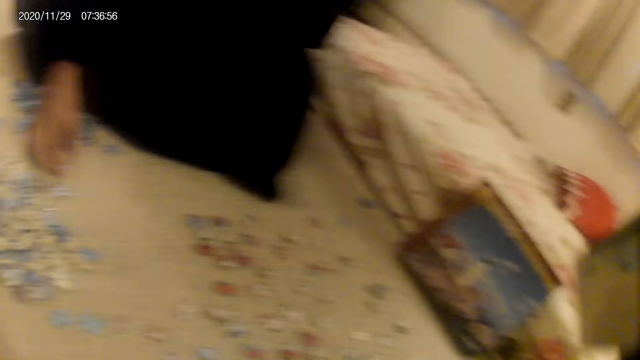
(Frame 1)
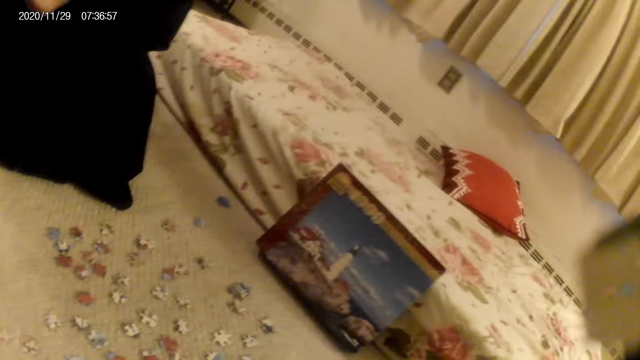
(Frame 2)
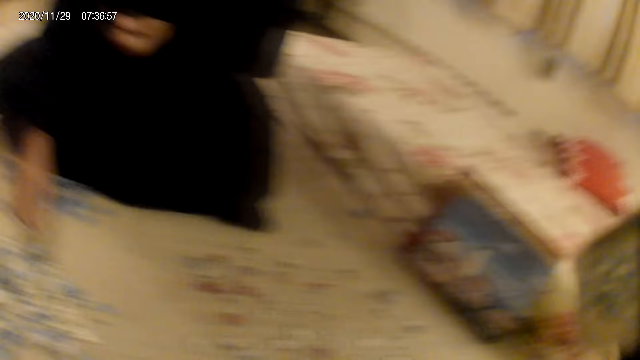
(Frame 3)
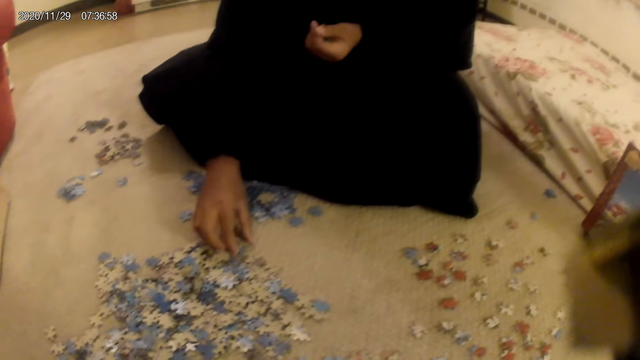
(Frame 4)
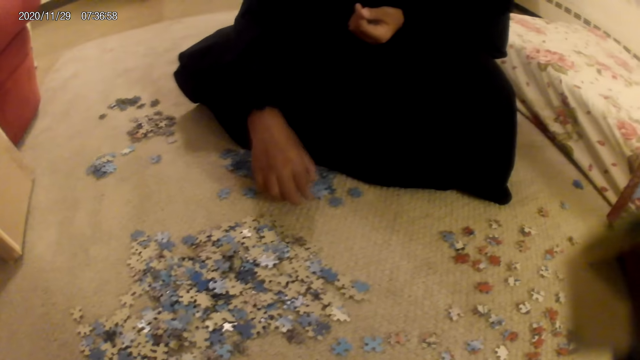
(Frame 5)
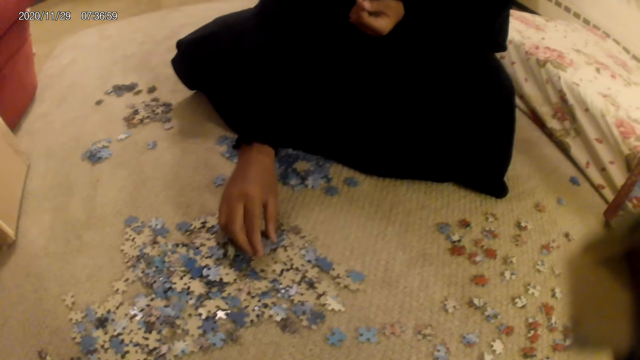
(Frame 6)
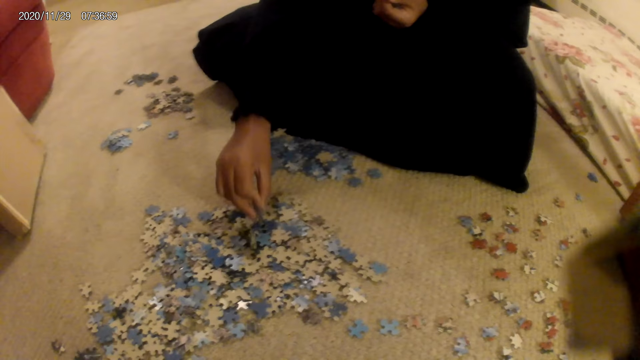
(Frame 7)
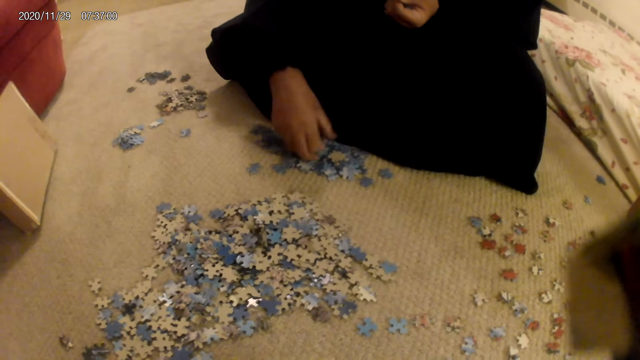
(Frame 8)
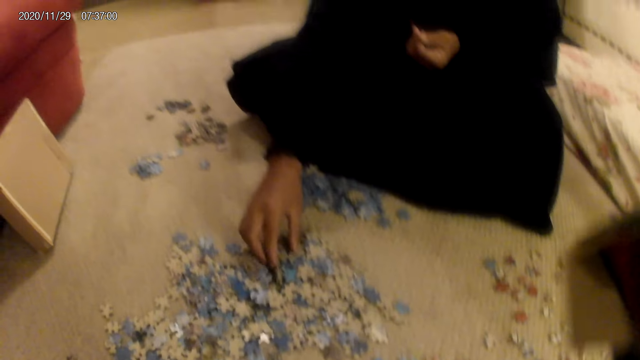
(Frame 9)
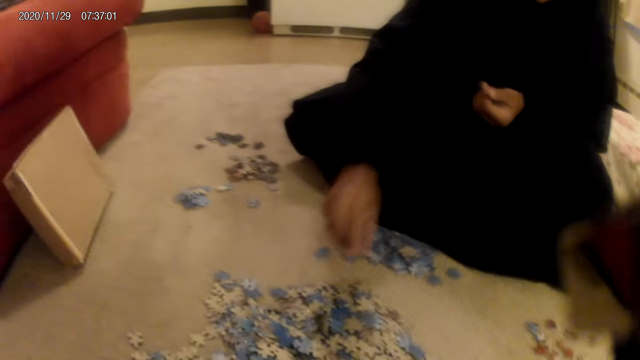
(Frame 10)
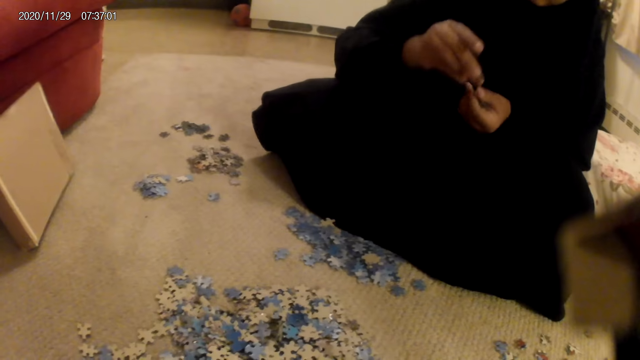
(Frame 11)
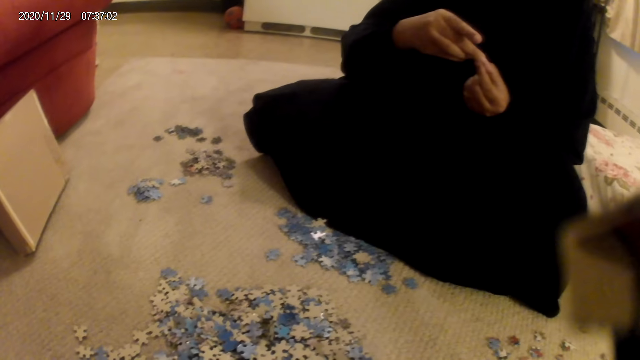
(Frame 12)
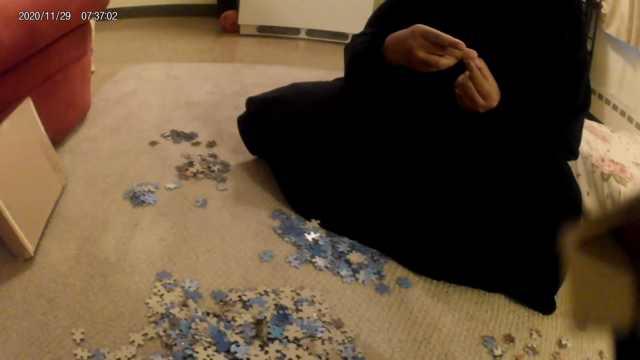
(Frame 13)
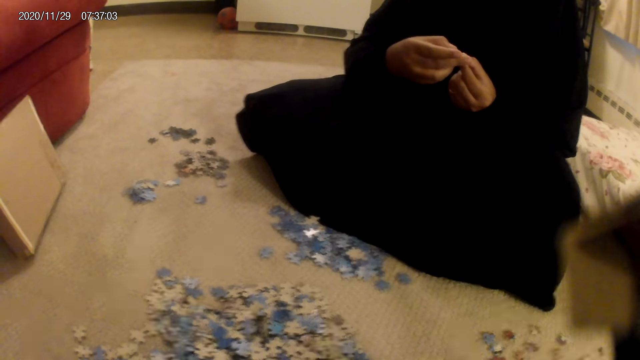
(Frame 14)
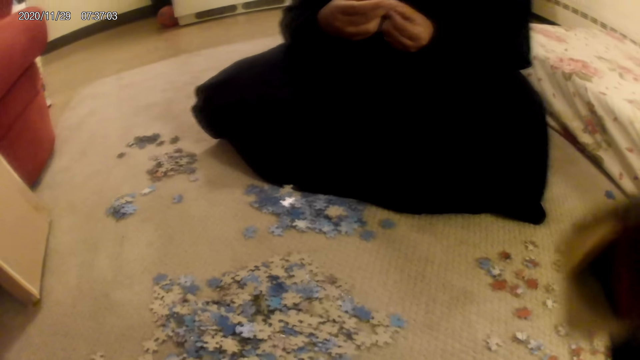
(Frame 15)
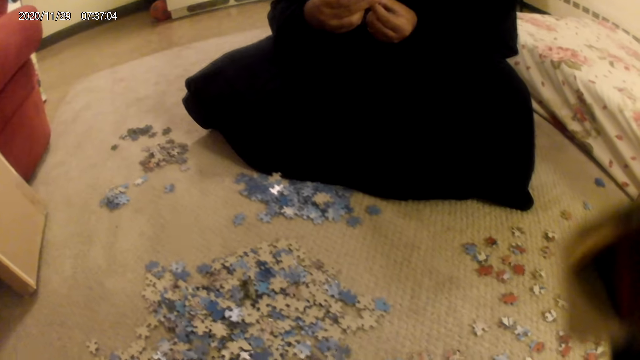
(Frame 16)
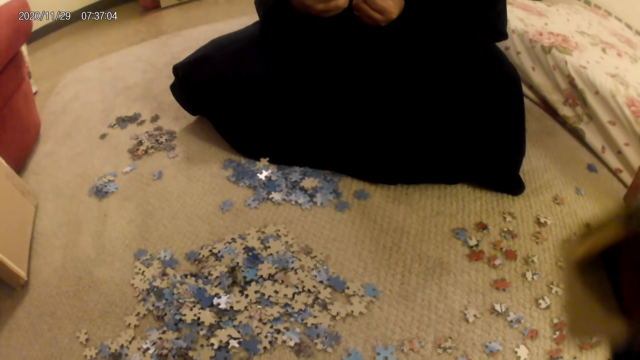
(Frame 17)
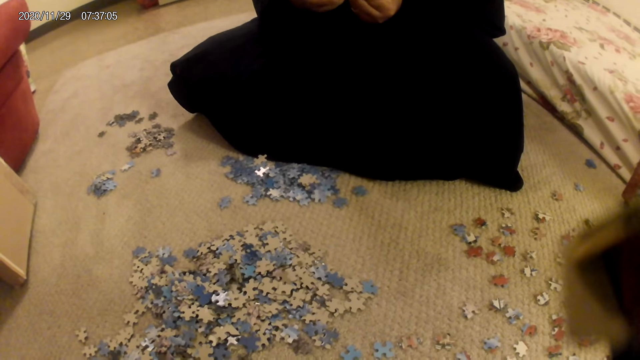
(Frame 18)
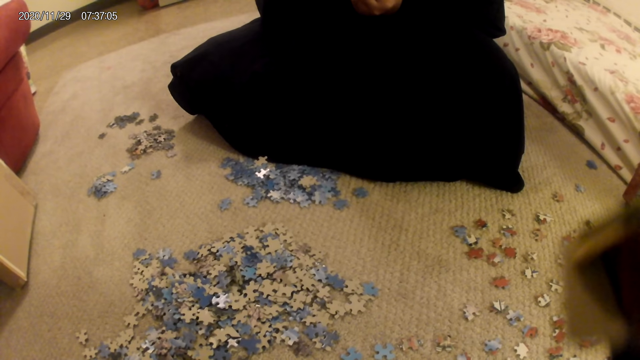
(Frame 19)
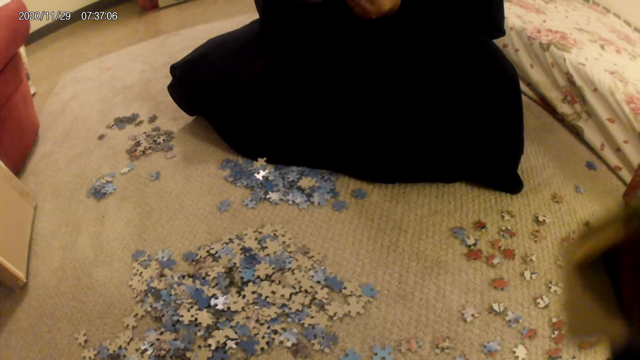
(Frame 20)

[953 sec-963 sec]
The camera wearer looks around. A woman sorts cards on the floor and moves the jigsaw pieces. The woman picks up a card from the floor, looks at the jigsaw puzzle pieces, and holds the card in the hands.

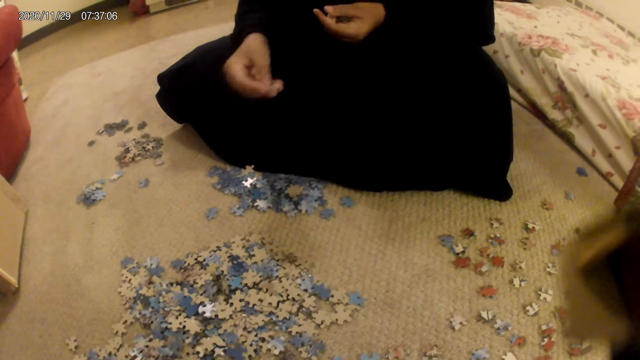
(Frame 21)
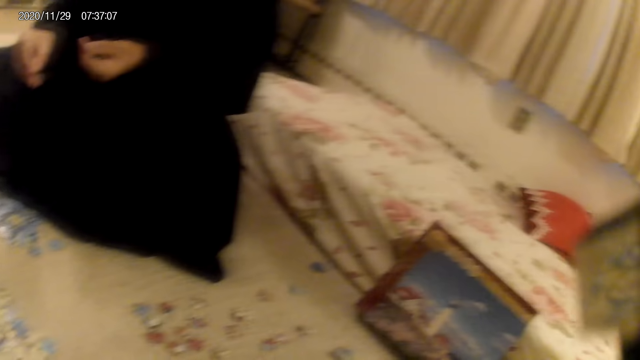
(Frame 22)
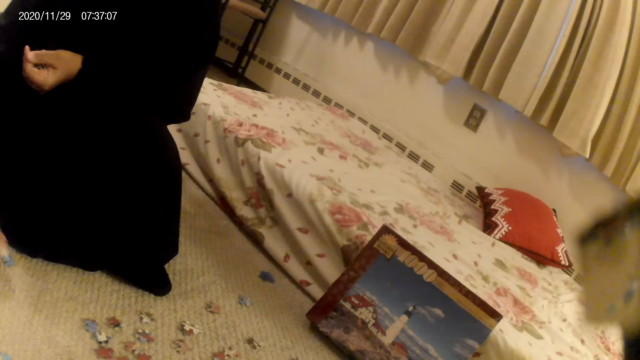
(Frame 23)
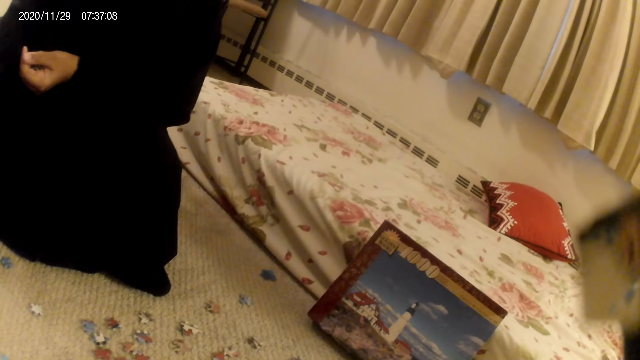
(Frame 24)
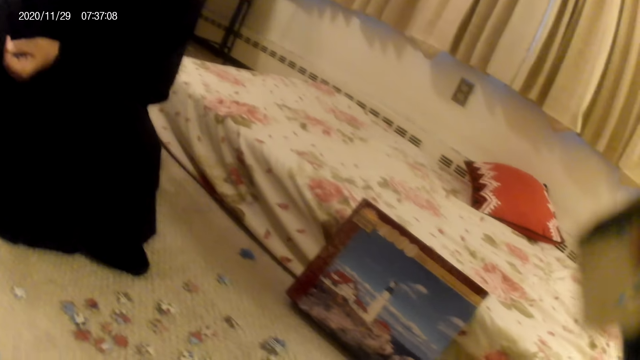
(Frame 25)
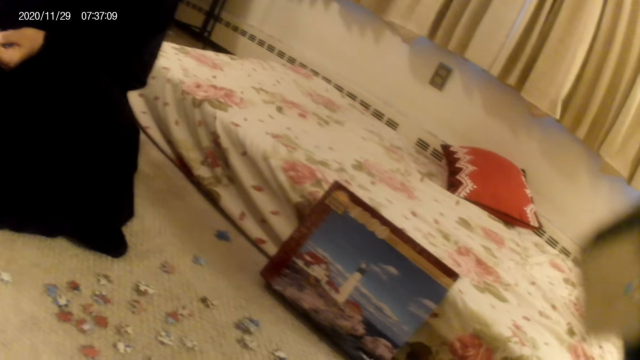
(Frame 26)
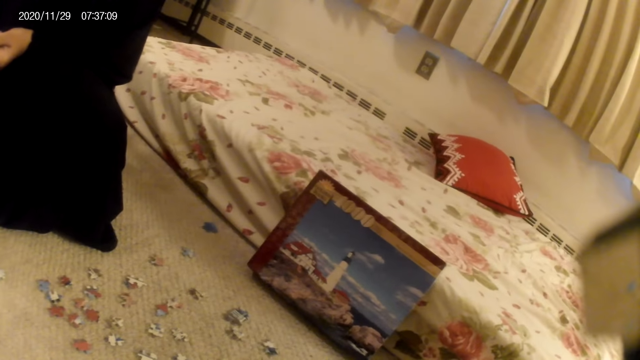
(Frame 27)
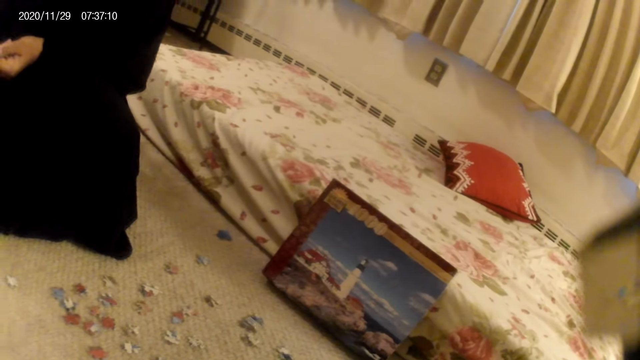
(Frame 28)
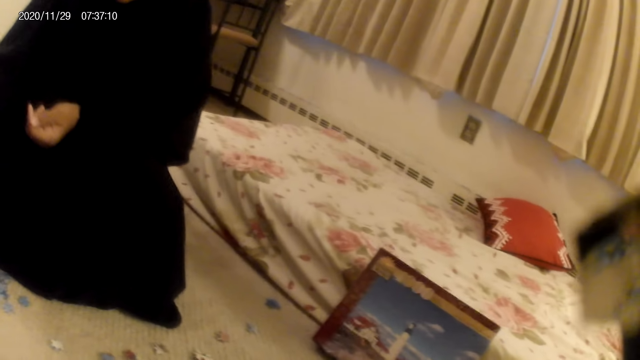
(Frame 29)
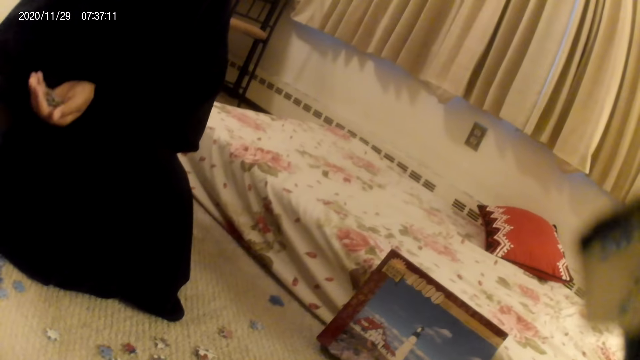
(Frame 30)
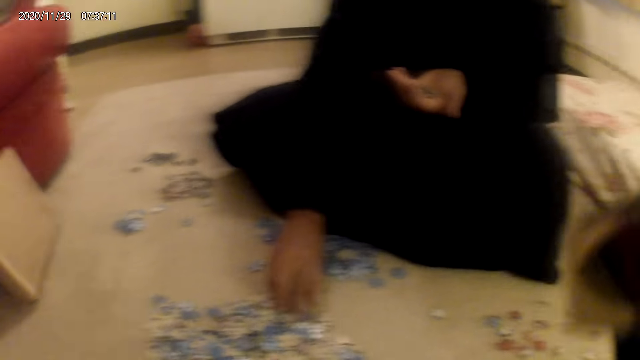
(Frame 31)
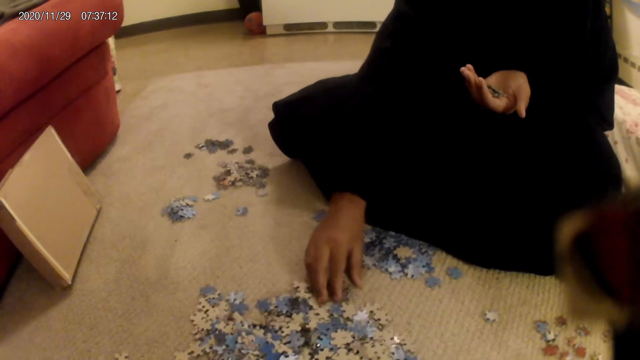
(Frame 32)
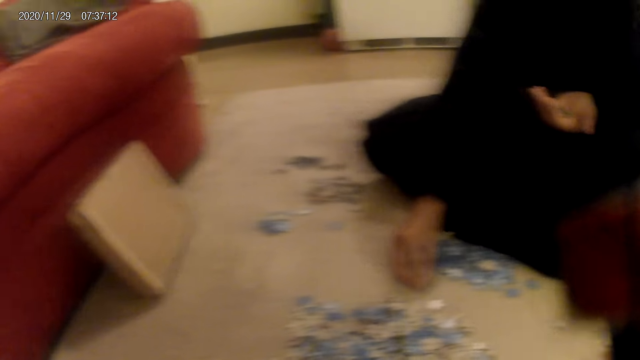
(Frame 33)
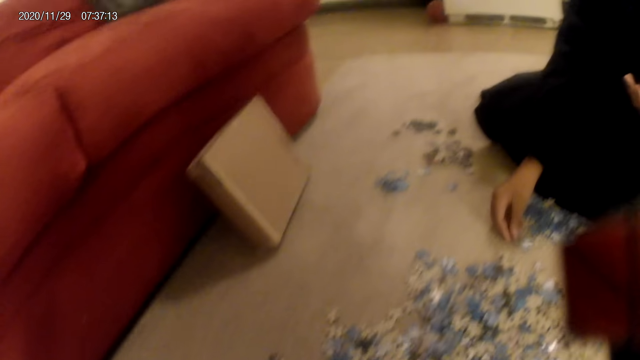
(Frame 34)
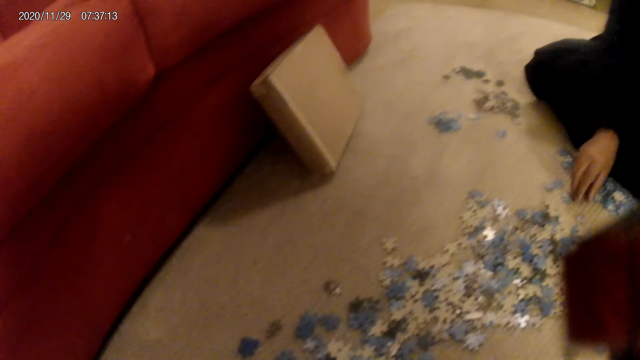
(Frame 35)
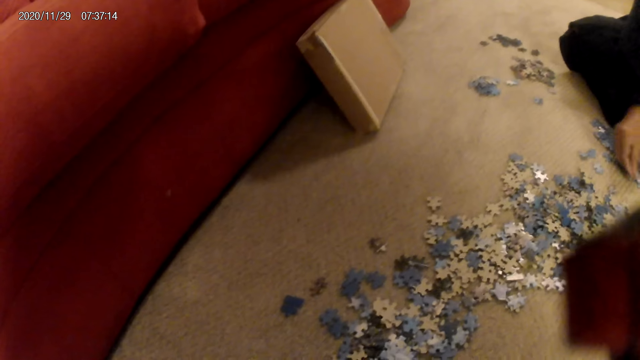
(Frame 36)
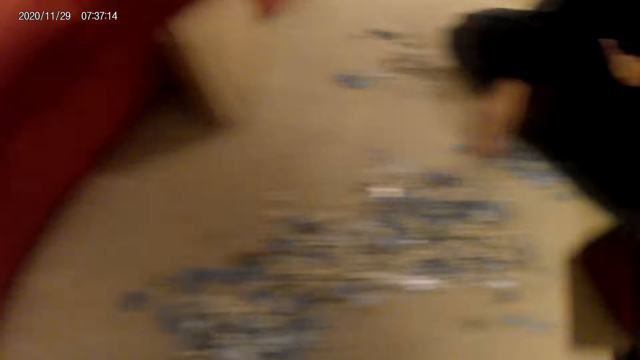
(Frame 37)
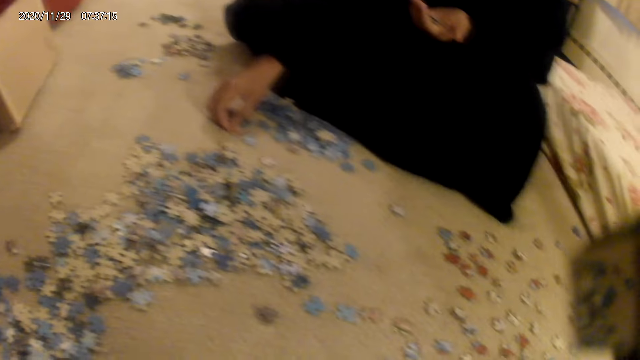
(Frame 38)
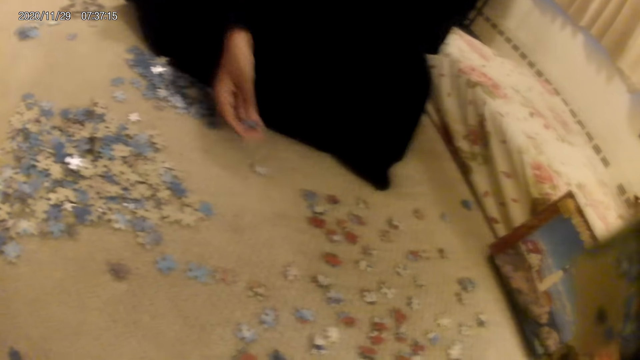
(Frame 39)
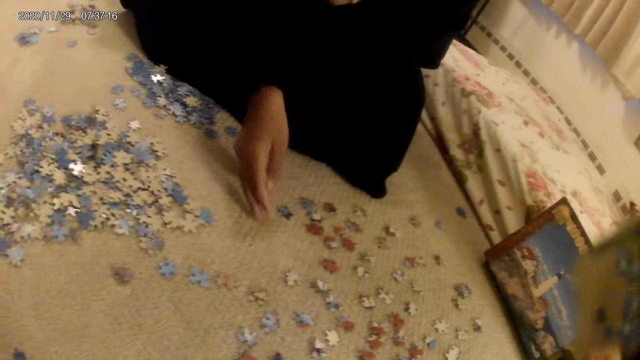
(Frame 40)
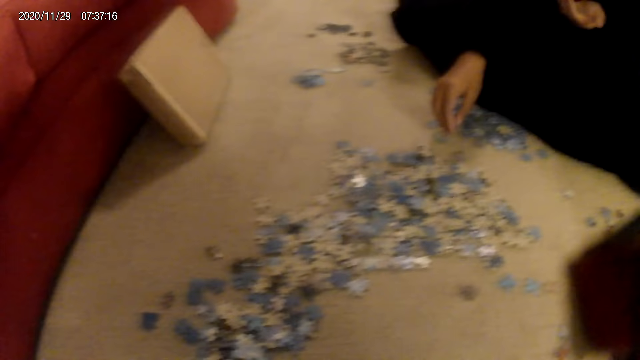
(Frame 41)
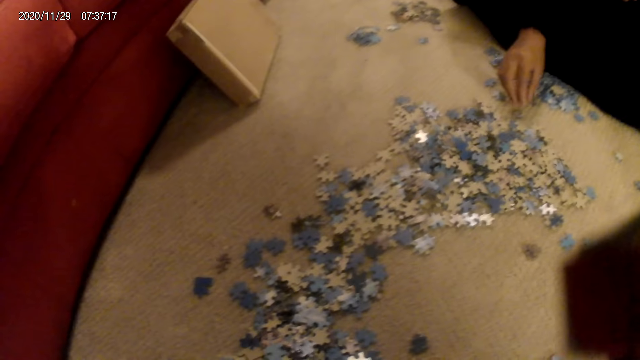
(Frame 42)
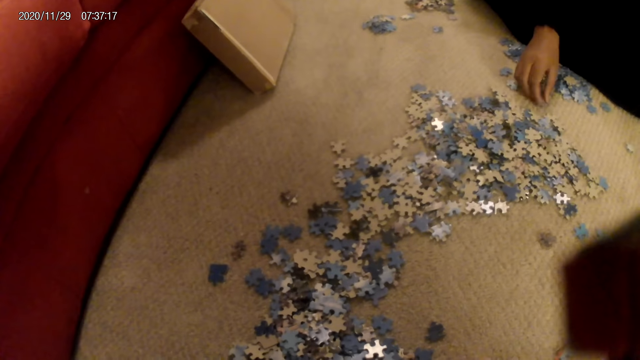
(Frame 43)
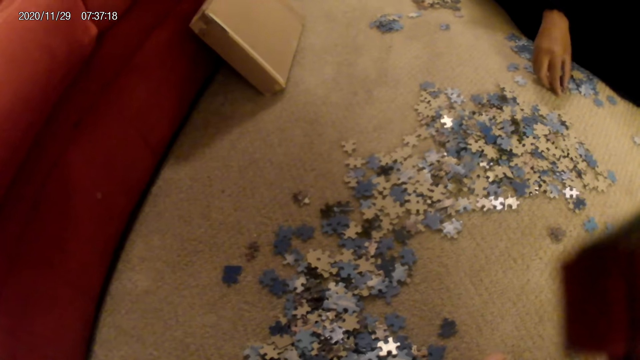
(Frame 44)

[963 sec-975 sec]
A woman moves her hand and drops a card on the floor. The camera wearer does something. The woman does something, picks up something from the floor, and sorts cards on the floor. The camera wearer places a card on the floor.
